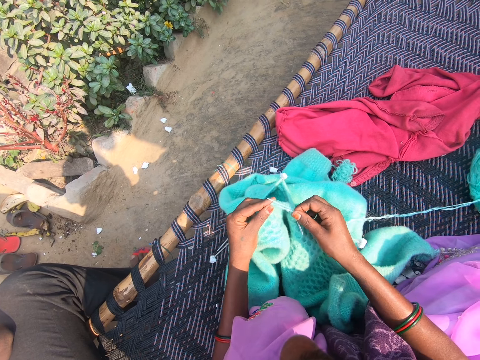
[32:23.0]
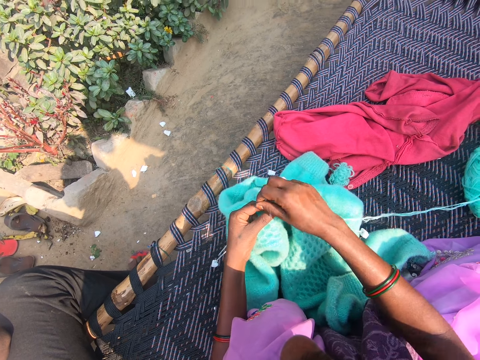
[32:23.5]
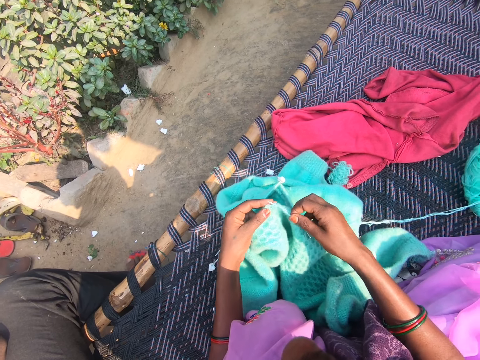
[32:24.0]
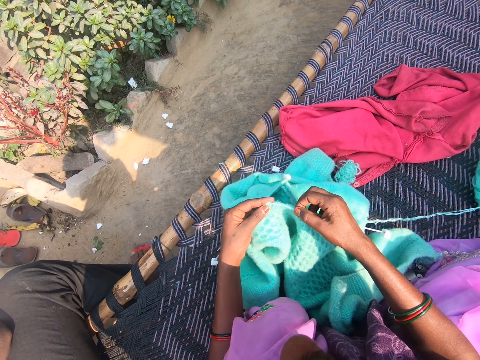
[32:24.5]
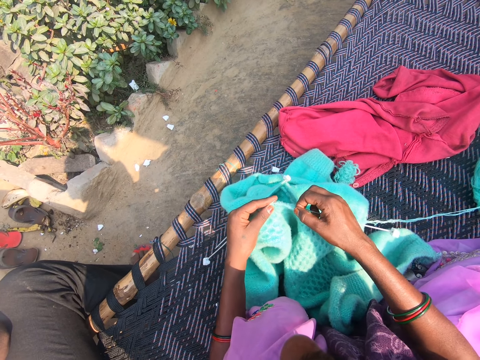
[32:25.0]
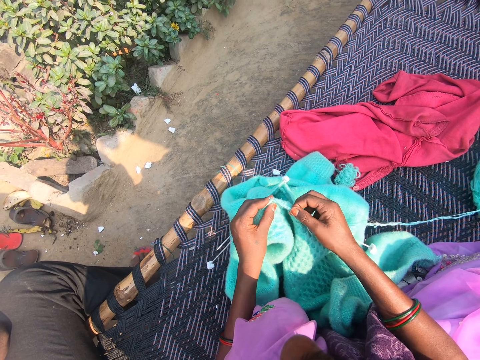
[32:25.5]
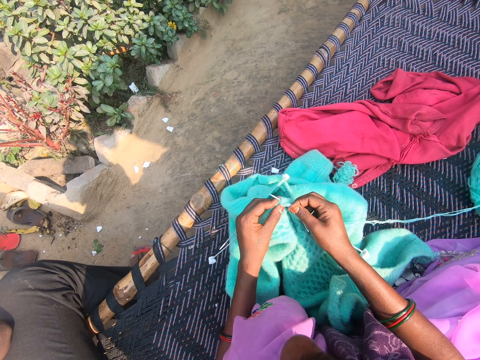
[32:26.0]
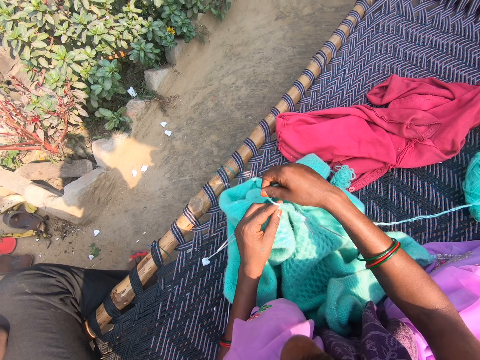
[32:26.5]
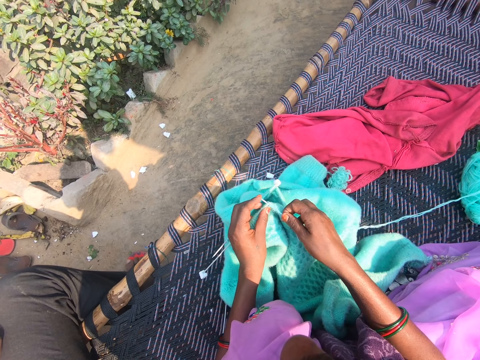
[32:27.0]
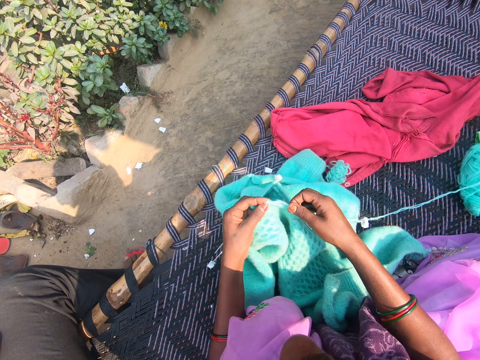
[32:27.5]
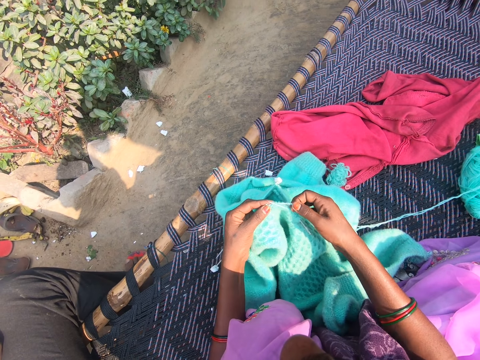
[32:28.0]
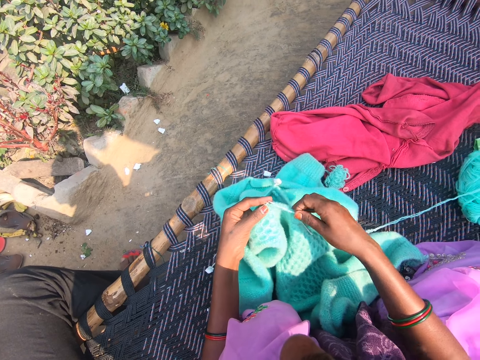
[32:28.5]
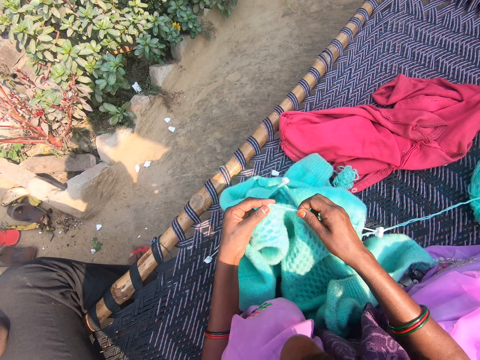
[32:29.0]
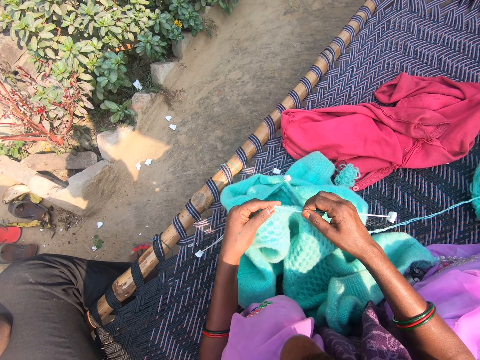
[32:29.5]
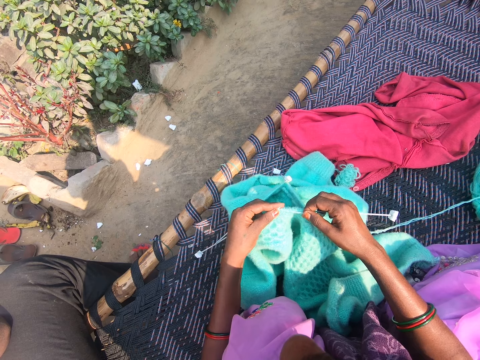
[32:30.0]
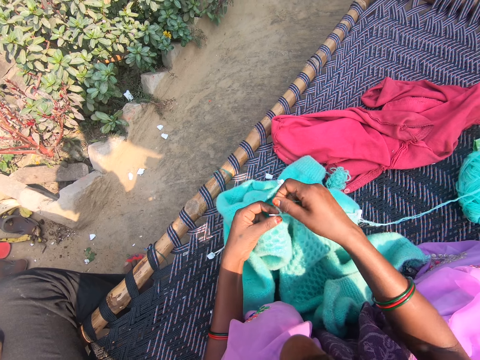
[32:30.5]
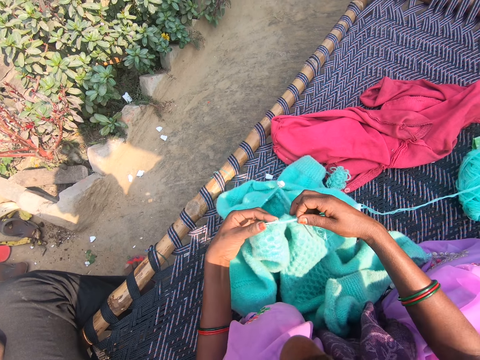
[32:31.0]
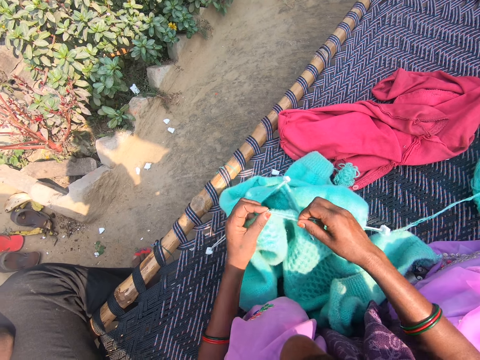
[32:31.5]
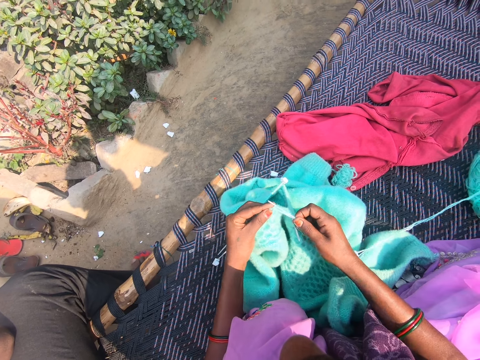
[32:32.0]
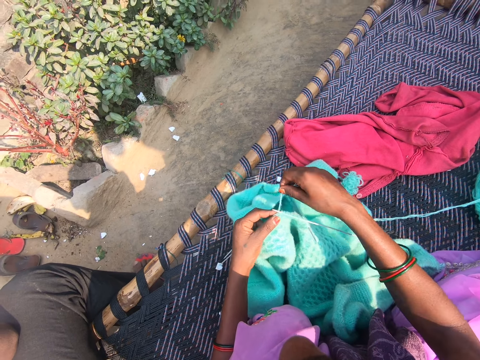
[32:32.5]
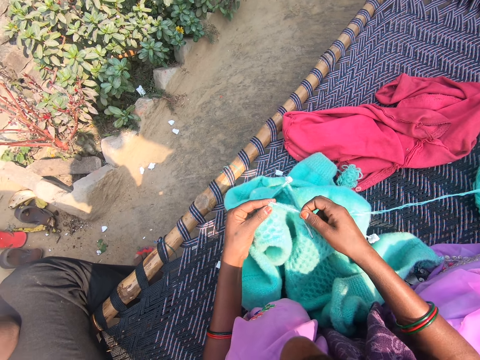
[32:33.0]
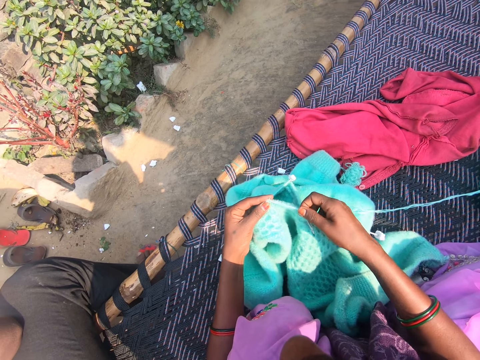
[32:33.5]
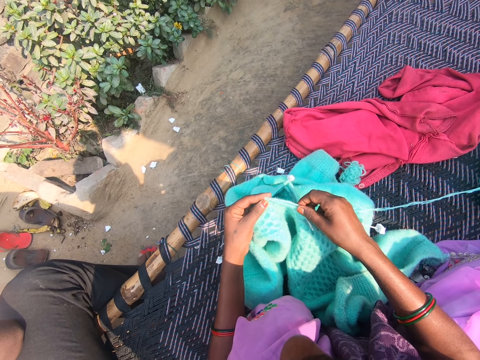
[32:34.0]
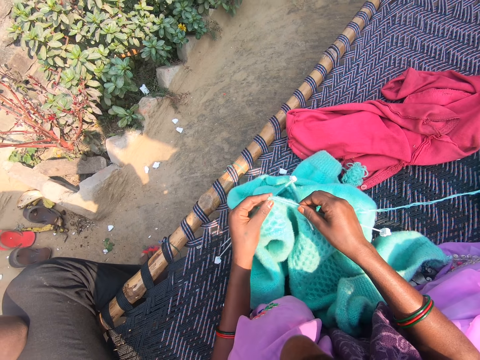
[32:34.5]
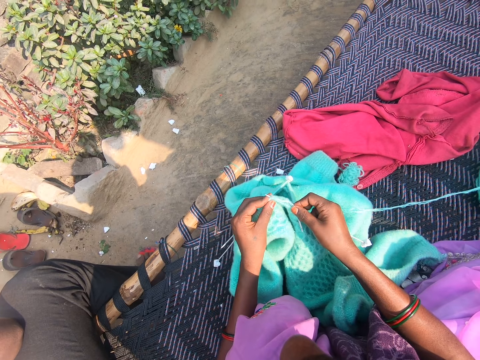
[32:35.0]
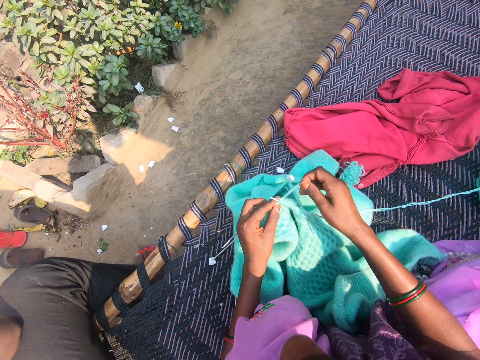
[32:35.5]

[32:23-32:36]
A child responds to the camera wearer. The camera wearer rolls the thread on the crochet, talks to the child, and sews the sweater. They roll the thread on the crochet. The child responds to the camera wearer. The camera wearer sews the sweater. They roll the thread on the crochet and sew the sweater. They roll the thread on the crochet and sew the sweater. They roll the thread on the crochet and sew the sweater.

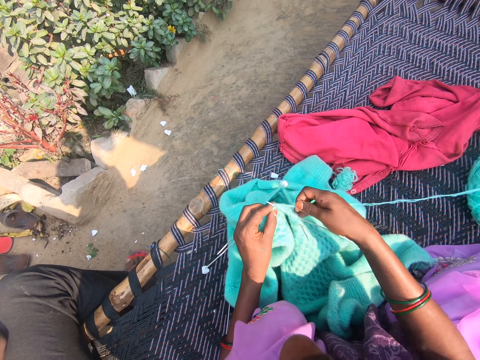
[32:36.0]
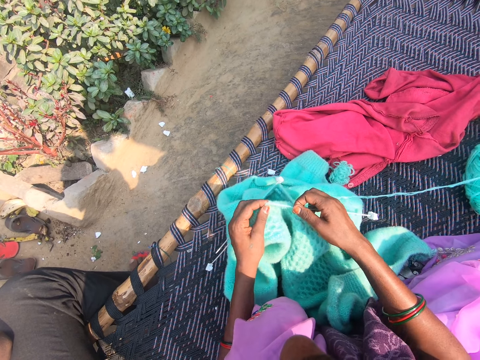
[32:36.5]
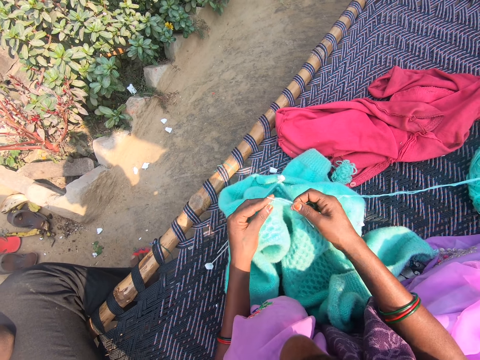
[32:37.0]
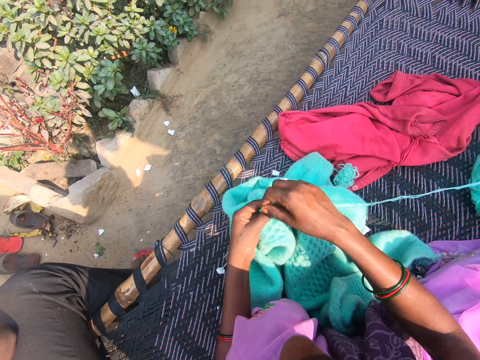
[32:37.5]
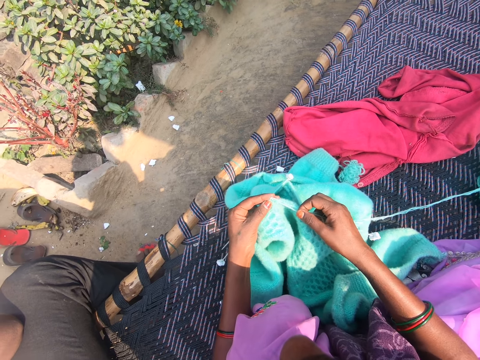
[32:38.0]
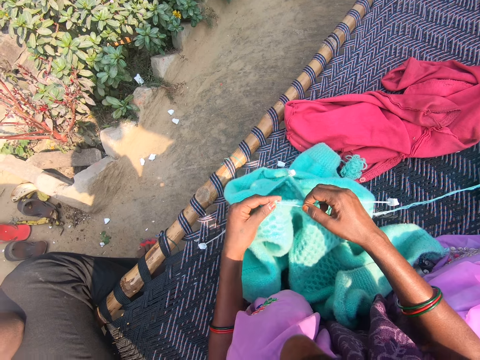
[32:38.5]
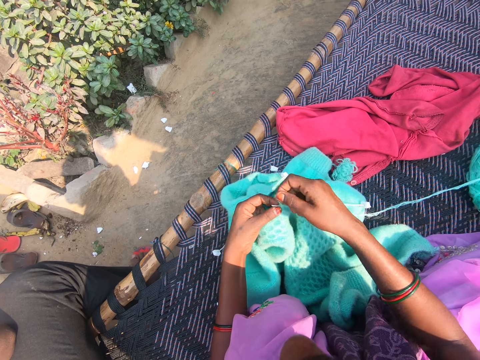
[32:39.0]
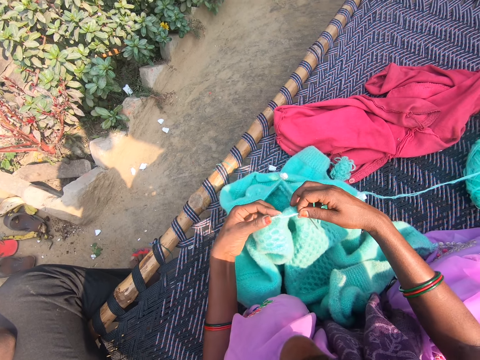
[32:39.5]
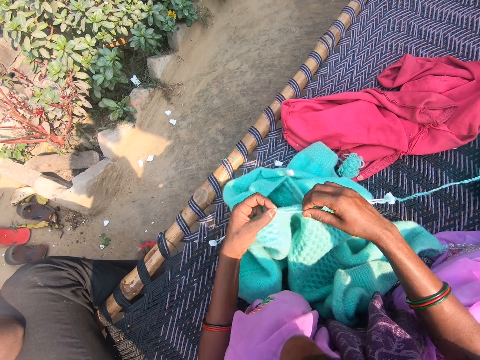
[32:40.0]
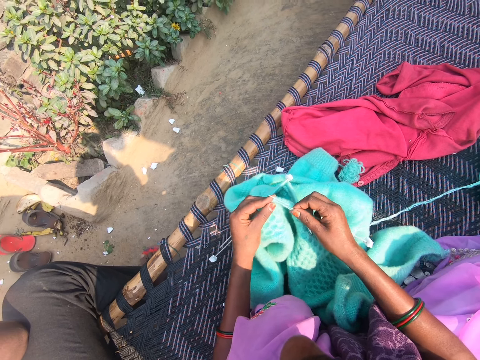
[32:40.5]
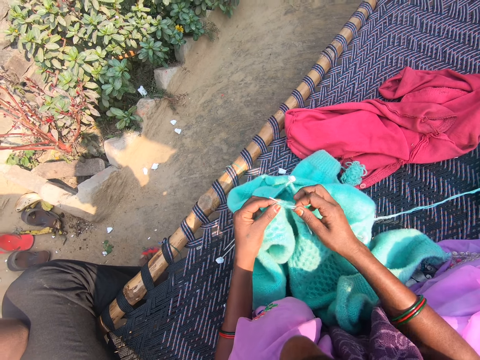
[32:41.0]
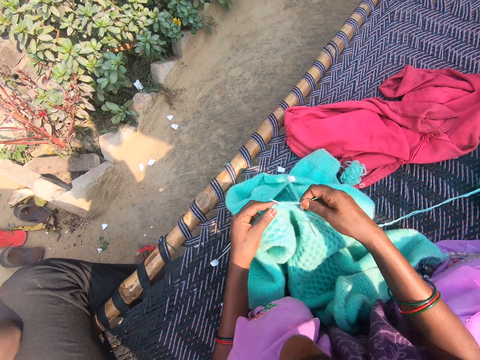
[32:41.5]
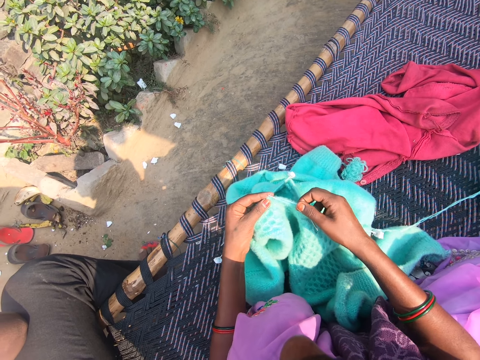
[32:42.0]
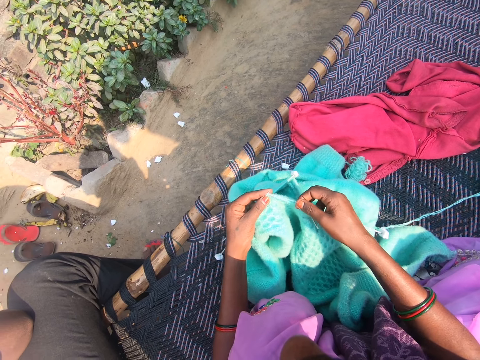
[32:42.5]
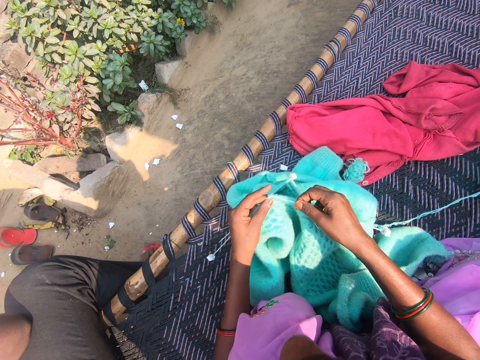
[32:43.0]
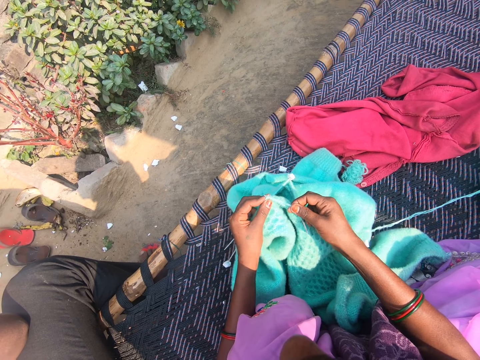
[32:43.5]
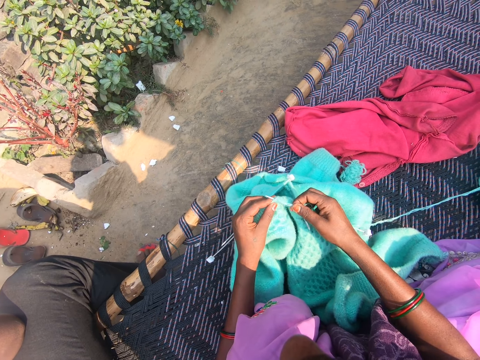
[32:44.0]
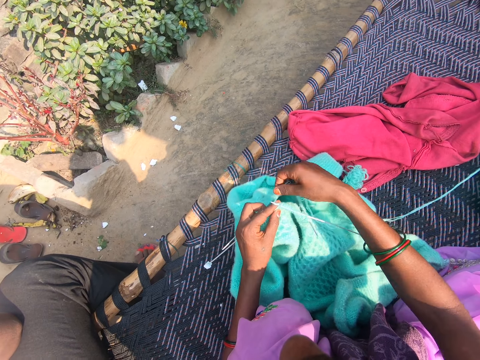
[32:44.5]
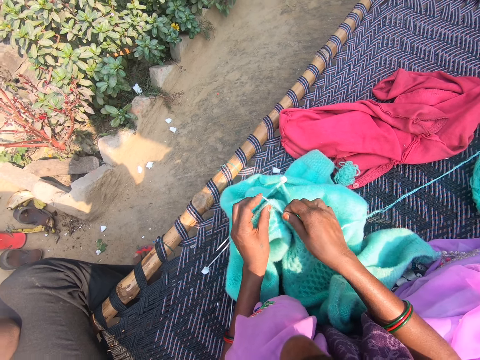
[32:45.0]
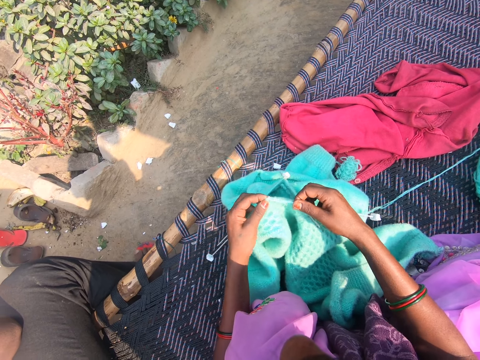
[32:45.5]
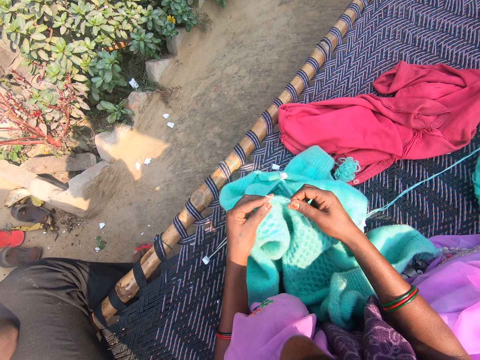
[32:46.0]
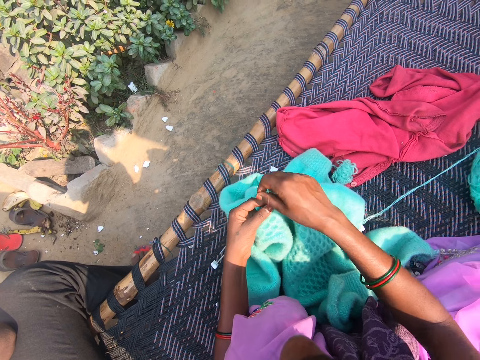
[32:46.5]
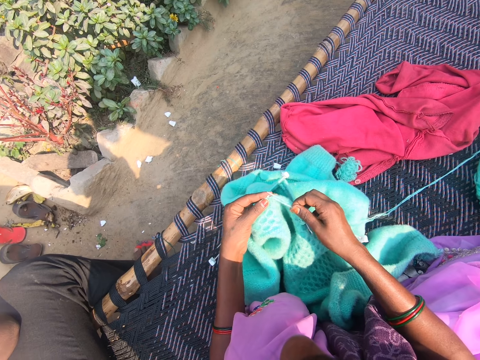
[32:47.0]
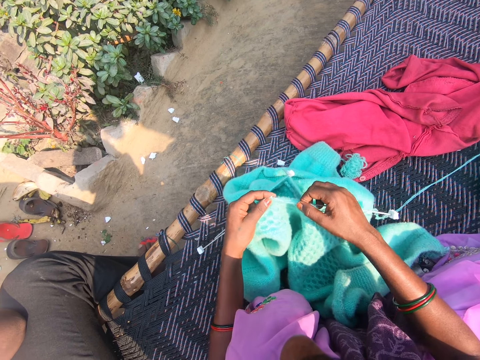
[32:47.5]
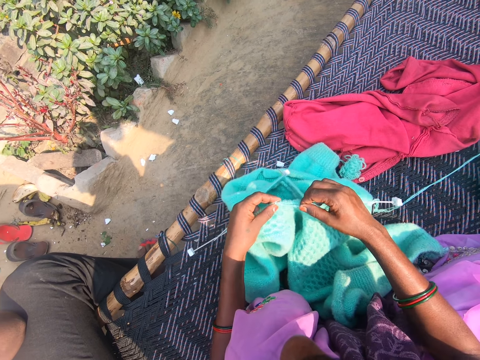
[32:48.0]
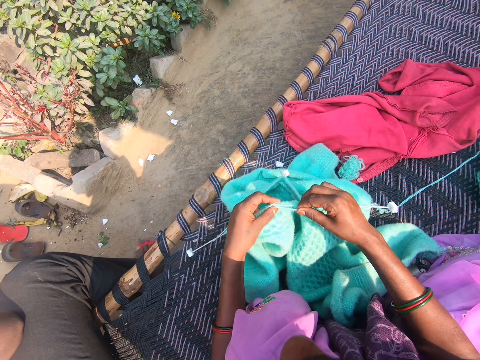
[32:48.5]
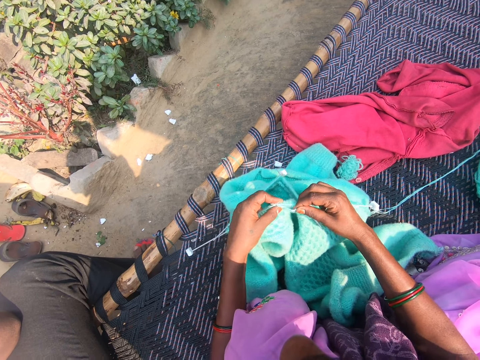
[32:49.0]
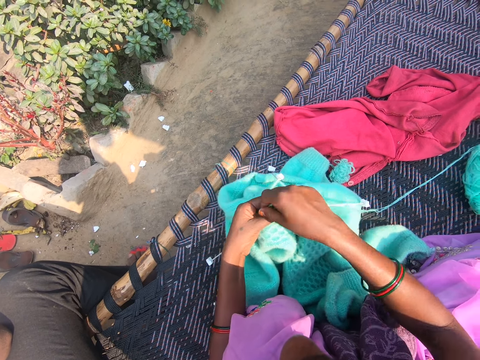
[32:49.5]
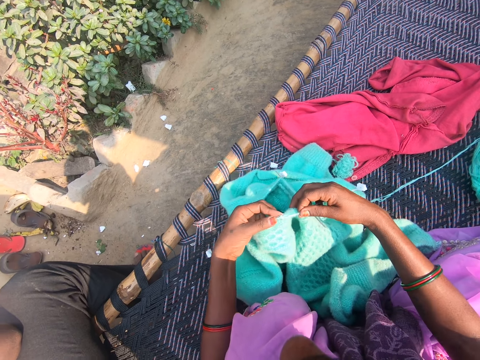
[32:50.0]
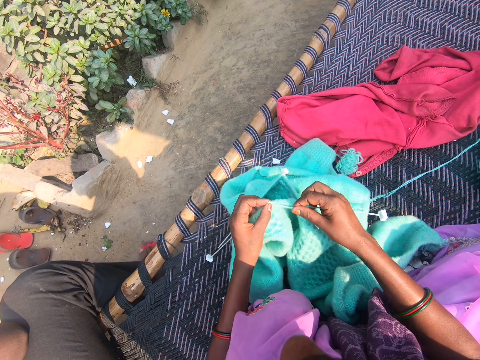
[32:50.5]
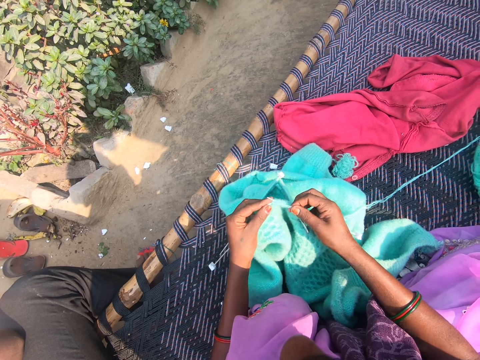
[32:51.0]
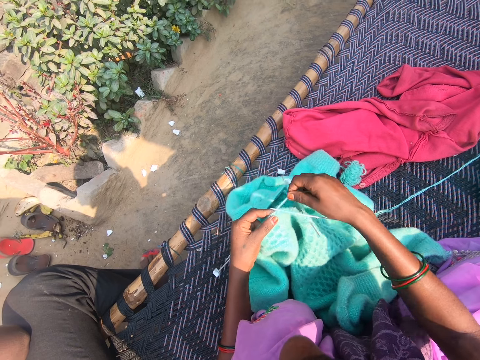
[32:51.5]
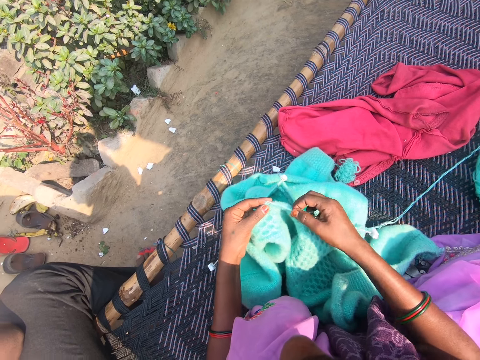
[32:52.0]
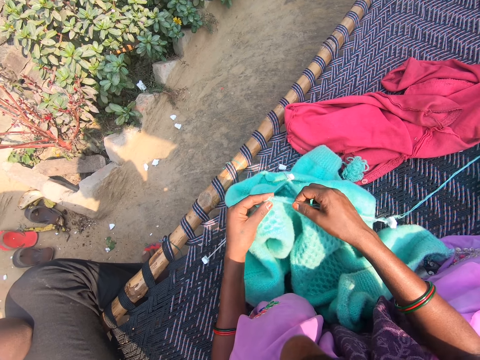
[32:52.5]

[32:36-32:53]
The camera wearer rolls the thread on the crochet and sews the sweater. They roll the thread on the crochet and sew the sweater. They roll the thread on the crochet and sew the sweater. They roll the thread on the crochet and sew the sweater. They roll the thread on the crochet and sew the sweater. They roll the thread on the crochet and sew the sweater. They roll the thread on the crochet and sew the sweater. They roll the thread on the crochet.
